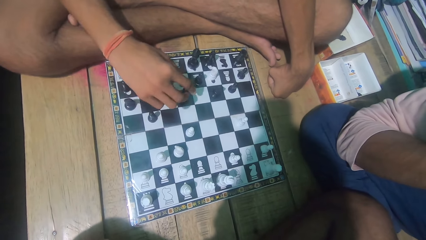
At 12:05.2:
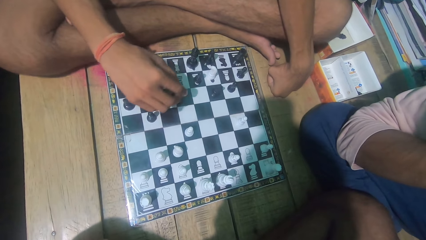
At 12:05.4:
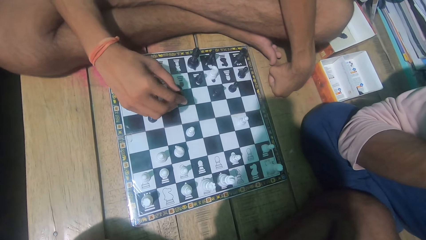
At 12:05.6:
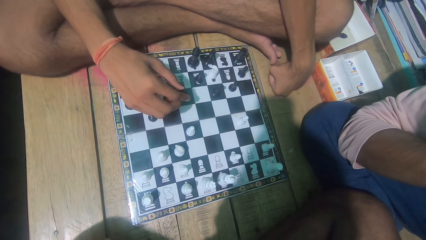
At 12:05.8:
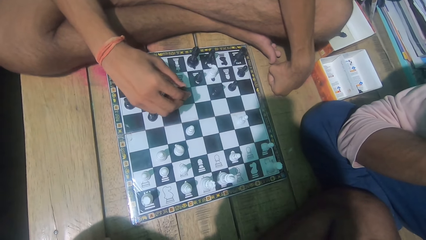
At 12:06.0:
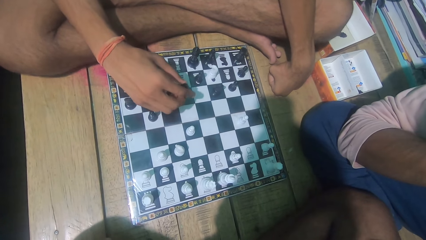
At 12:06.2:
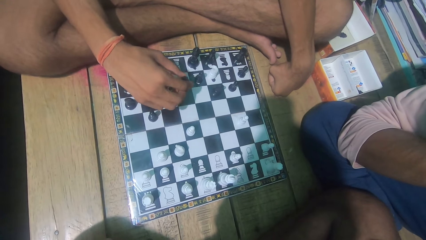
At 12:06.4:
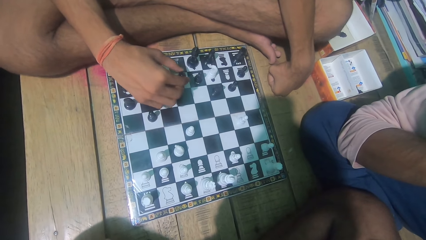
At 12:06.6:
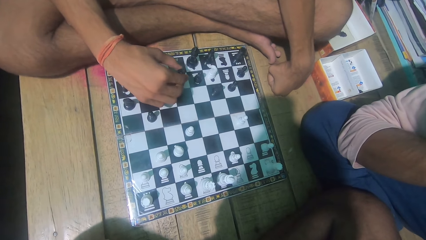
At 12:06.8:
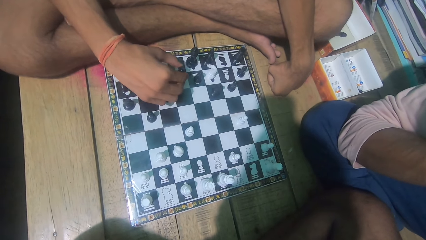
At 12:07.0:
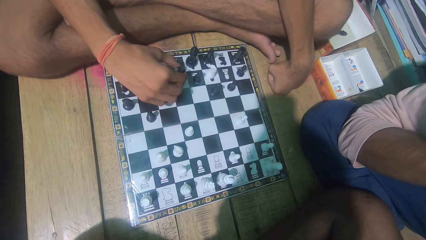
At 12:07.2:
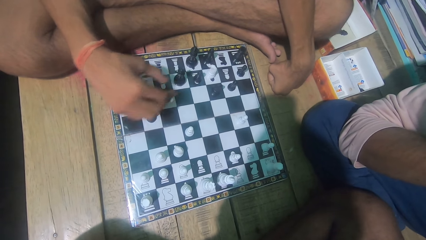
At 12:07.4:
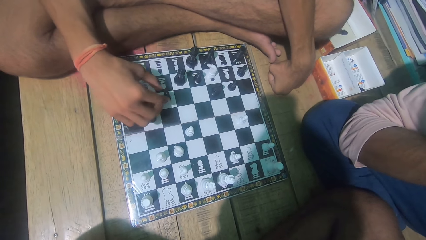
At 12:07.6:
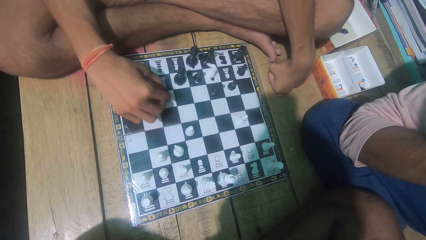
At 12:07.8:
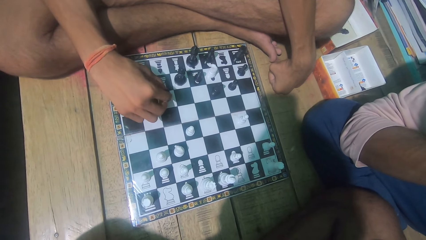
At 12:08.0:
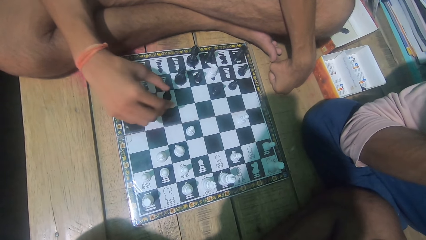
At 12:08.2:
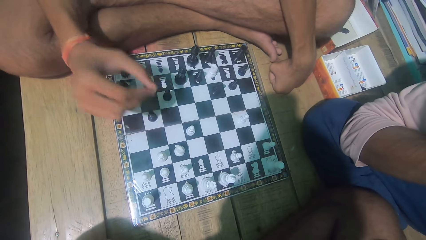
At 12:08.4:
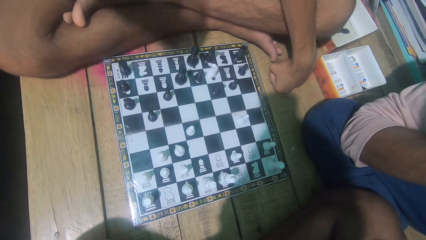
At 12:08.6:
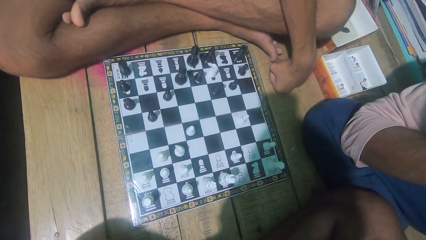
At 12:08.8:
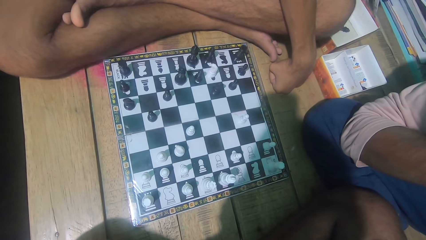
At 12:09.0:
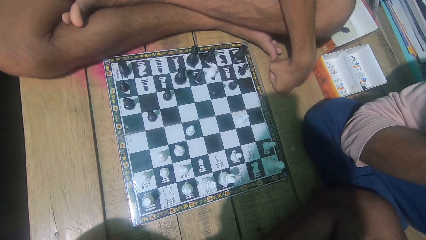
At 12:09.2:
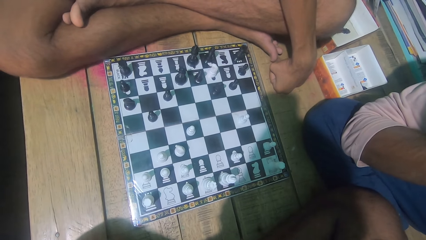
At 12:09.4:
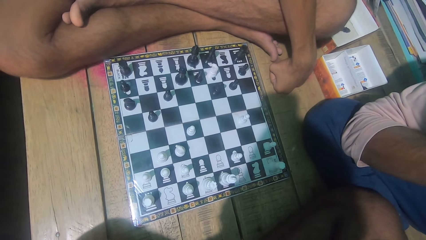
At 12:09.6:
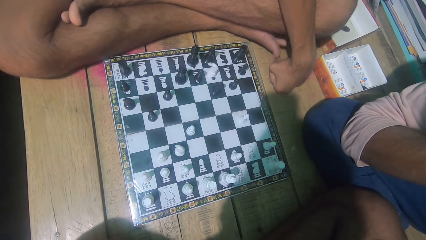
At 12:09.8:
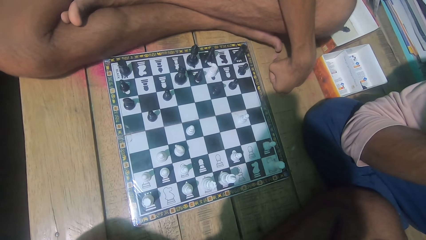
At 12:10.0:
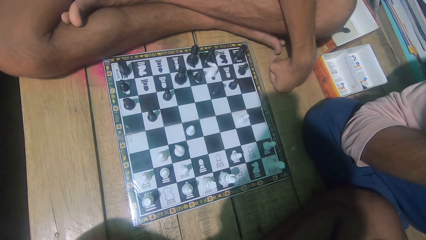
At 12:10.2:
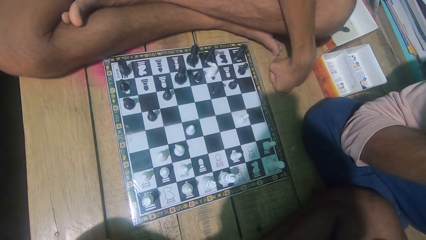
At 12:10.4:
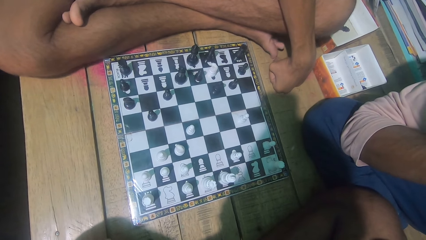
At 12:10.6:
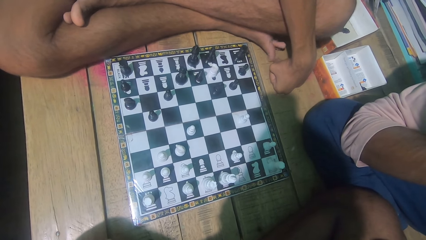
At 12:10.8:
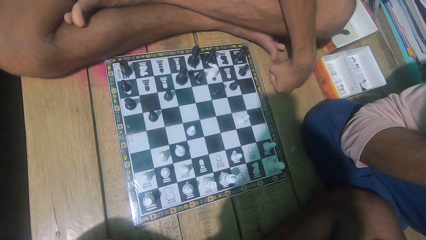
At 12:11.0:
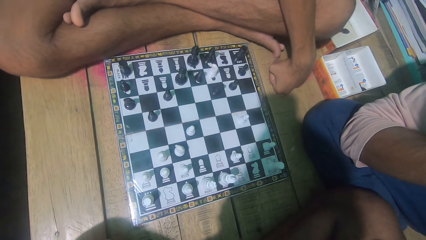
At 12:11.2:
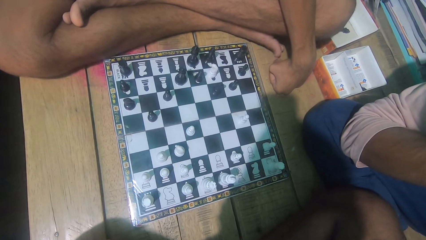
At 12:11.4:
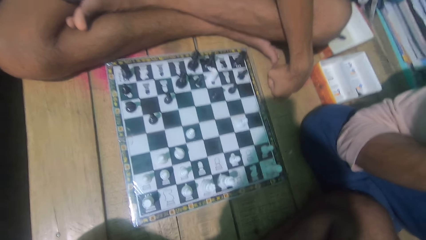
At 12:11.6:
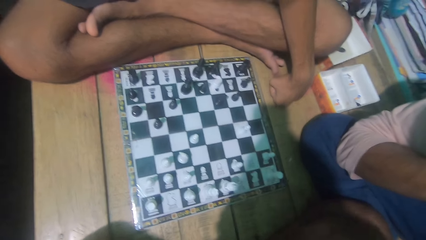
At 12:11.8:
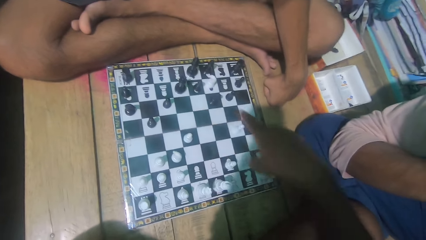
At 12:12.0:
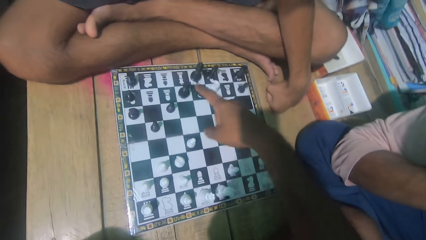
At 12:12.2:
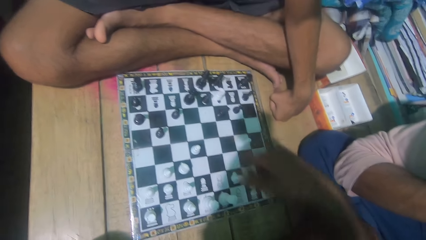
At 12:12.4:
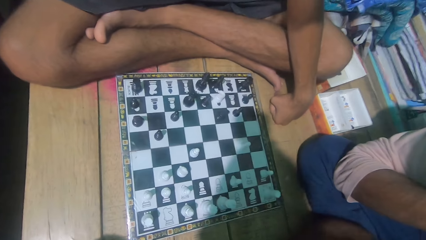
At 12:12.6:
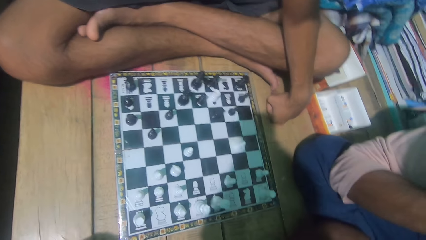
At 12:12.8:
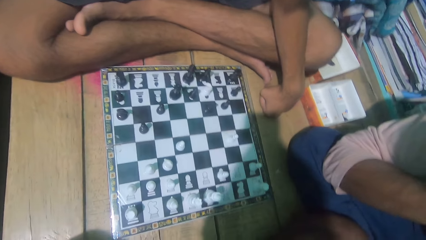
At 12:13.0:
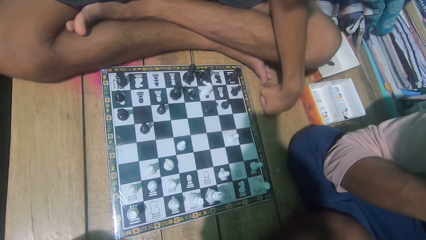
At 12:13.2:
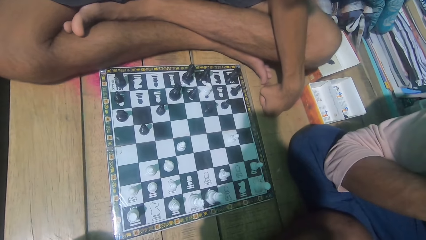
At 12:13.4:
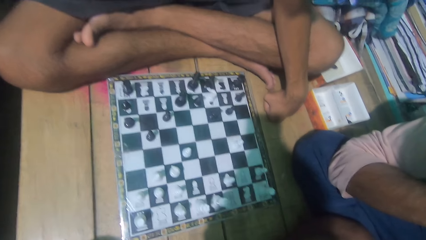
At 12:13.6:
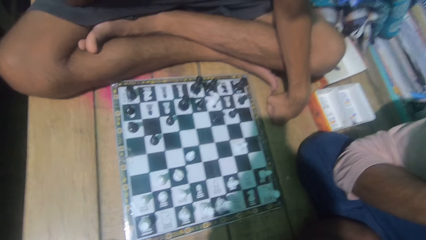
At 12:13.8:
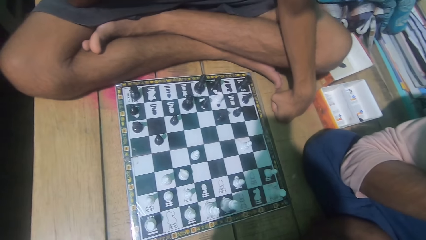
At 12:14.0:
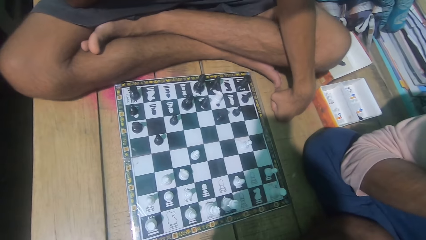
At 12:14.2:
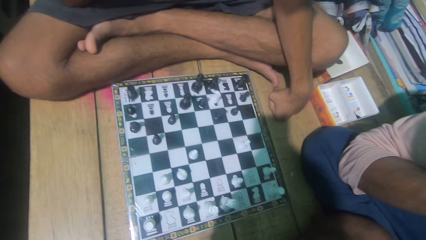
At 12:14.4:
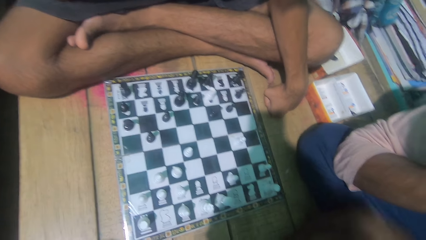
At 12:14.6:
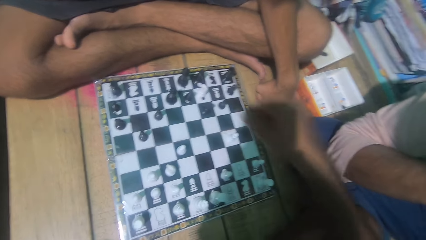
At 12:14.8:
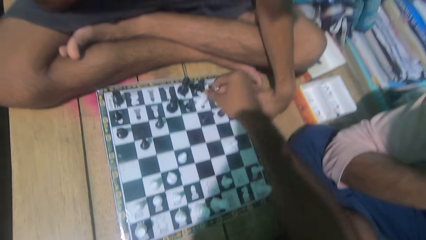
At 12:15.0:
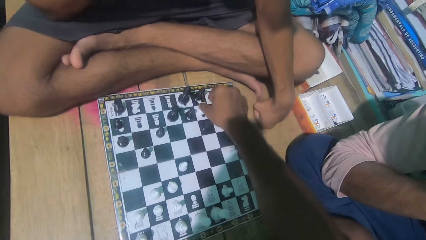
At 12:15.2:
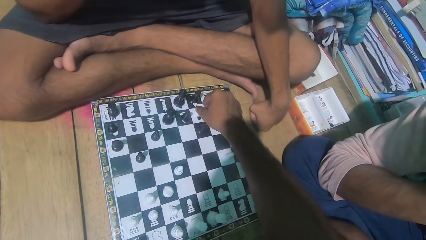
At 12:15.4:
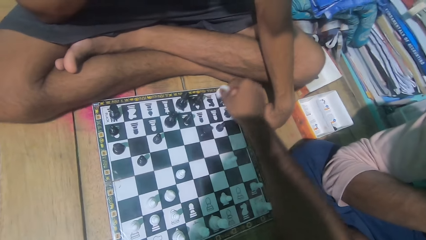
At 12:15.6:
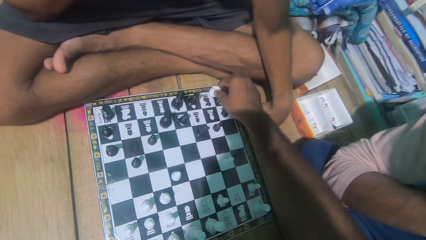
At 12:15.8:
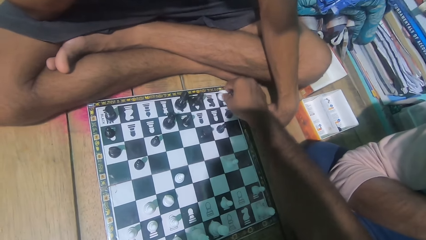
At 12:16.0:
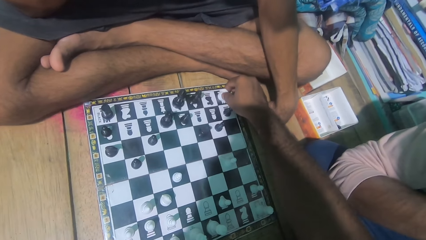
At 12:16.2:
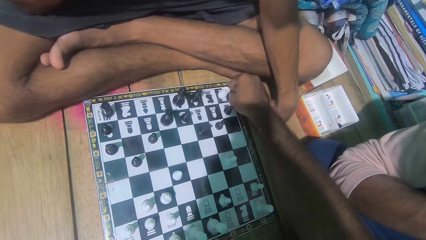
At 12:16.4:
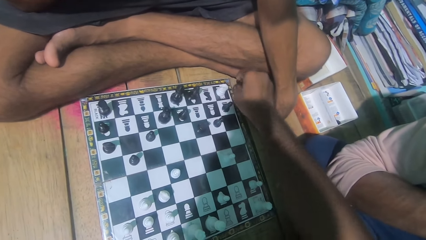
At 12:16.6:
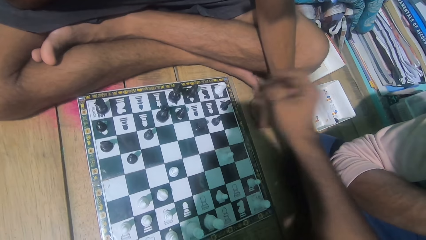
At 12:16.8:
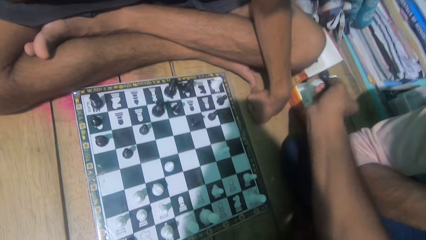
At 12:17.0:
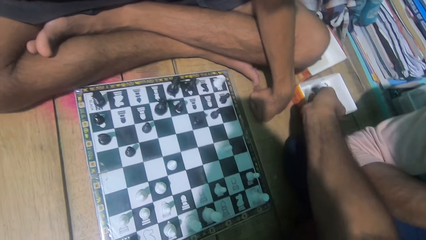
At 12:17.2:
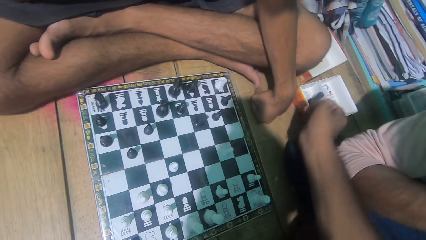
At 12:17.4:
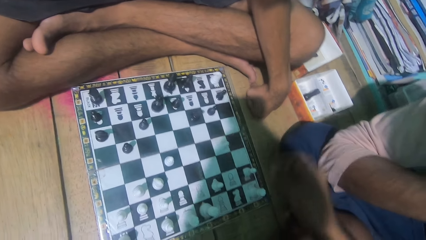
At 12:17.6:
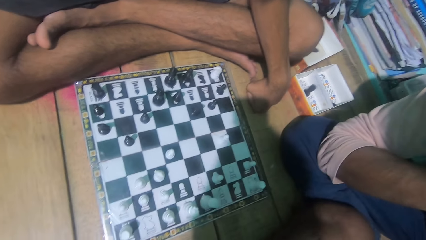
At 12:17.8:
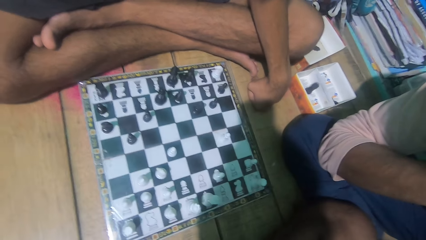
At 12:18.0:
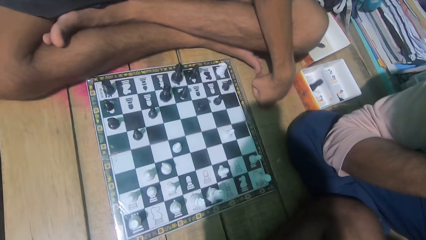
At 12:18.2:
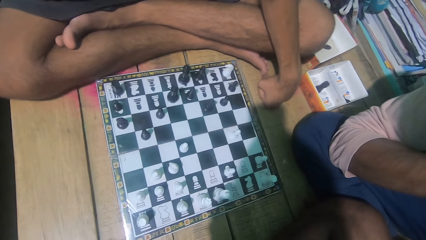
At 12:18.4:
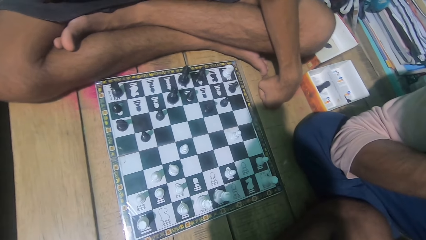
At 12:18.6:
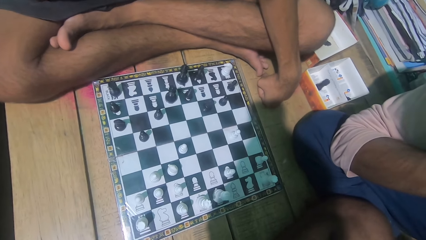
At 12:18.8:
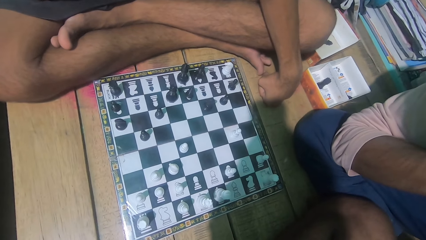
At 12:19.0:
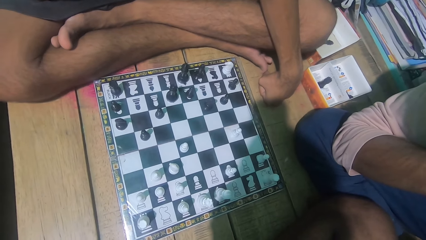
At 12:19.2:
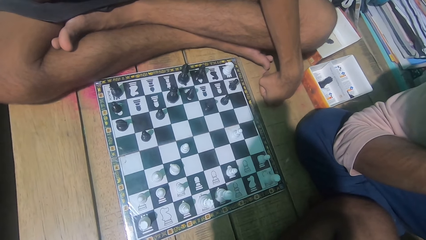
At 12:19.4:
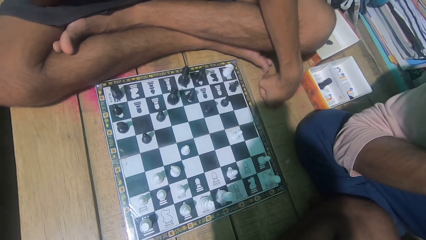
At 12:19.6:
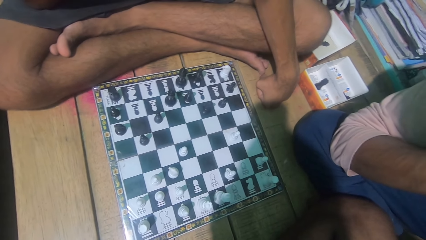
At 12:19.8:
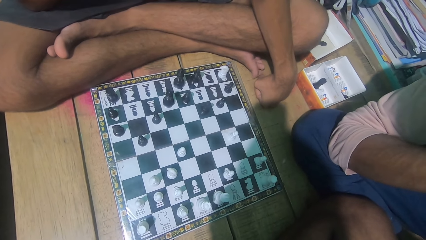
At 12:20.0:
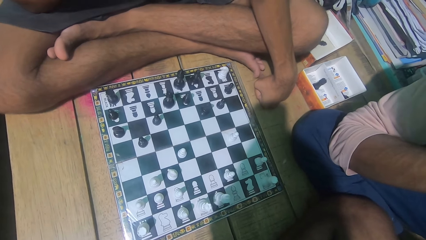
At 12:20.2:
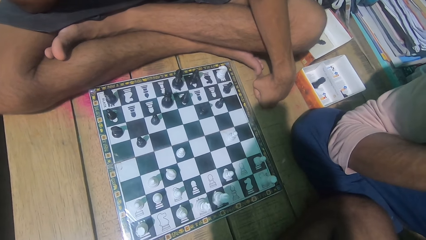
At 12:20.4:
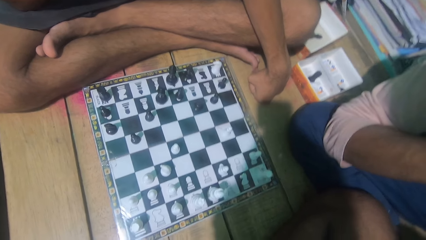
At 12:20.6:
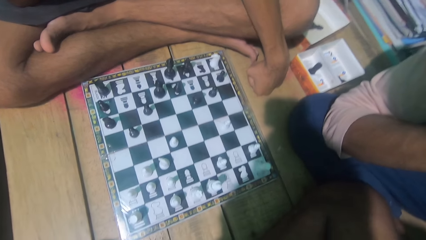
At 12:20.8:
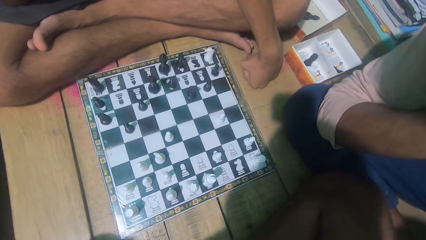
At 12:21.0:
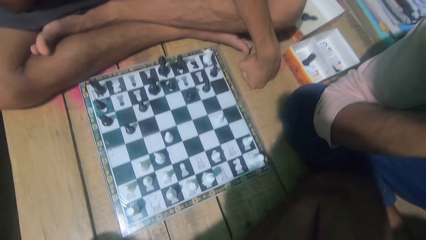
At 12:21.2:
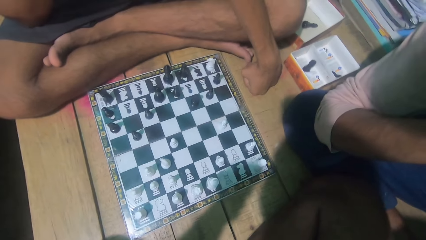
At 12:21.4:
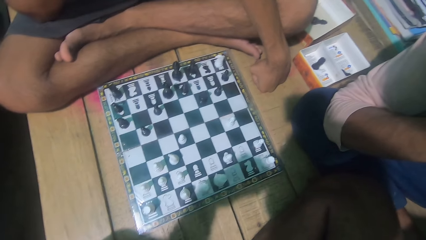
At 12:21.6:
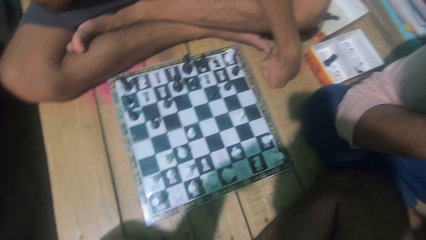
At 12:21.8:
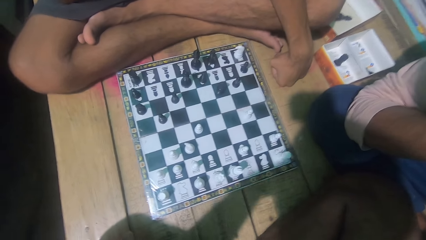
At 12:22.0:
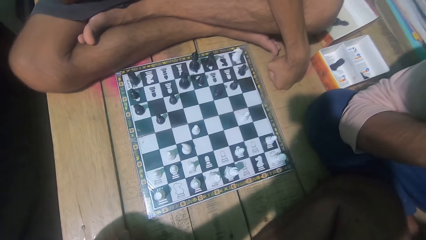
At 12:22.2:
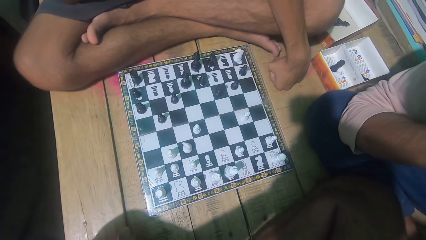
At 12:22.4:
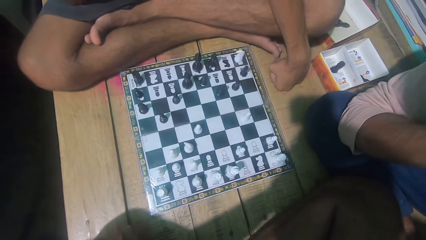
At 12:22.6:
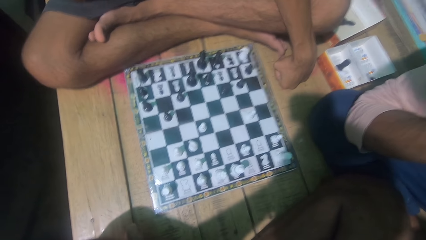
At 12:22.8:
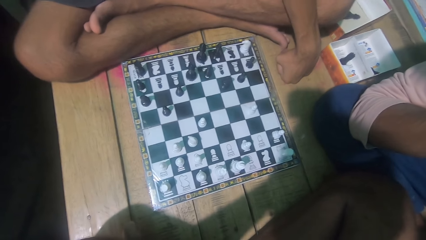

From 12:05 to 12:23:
The camera wearer explains something. They move a chess piece. They pick the opponent's chess piece. They throw the chess piece into the box and put the chess piece on the box.
